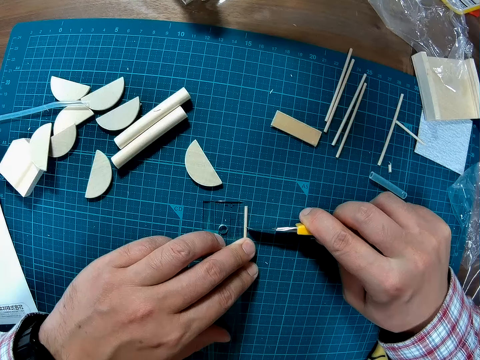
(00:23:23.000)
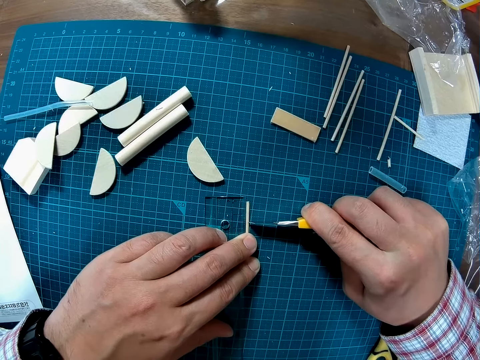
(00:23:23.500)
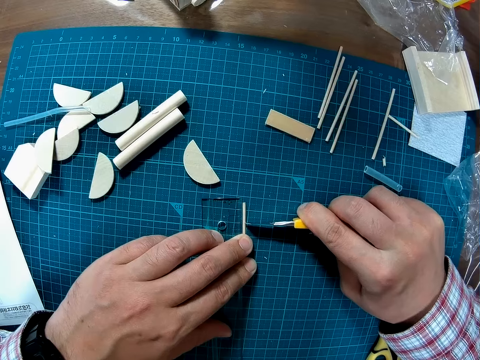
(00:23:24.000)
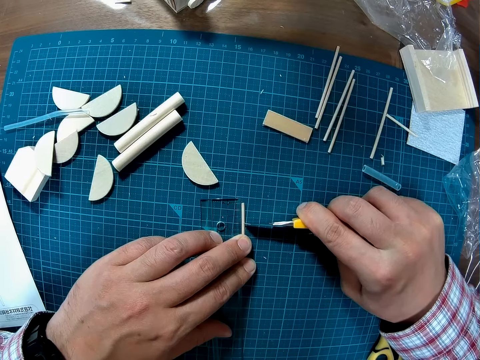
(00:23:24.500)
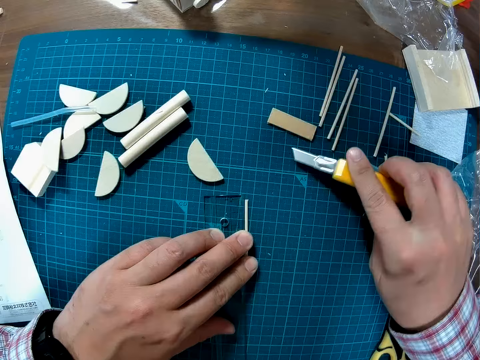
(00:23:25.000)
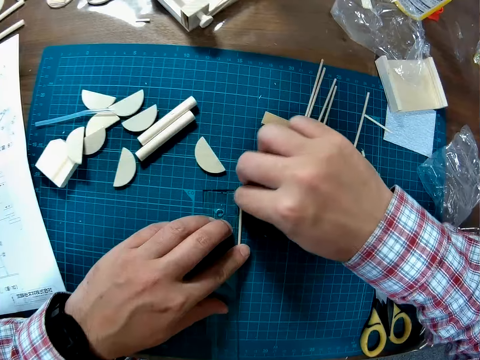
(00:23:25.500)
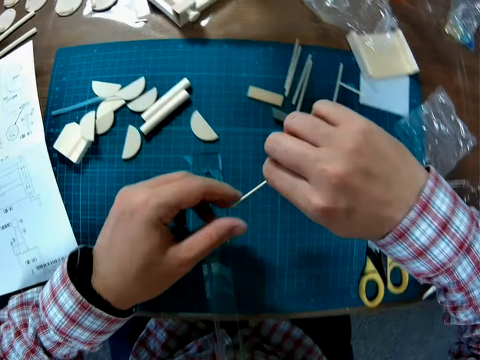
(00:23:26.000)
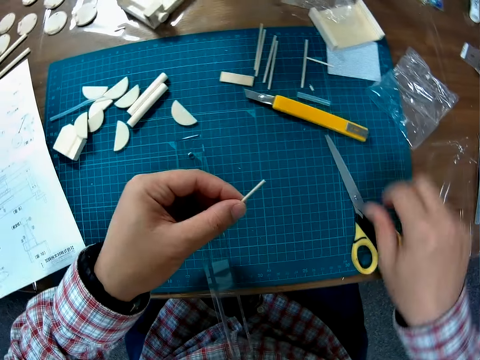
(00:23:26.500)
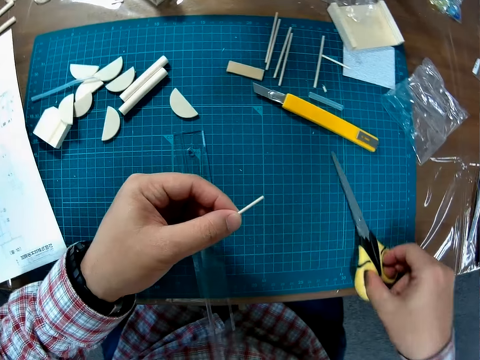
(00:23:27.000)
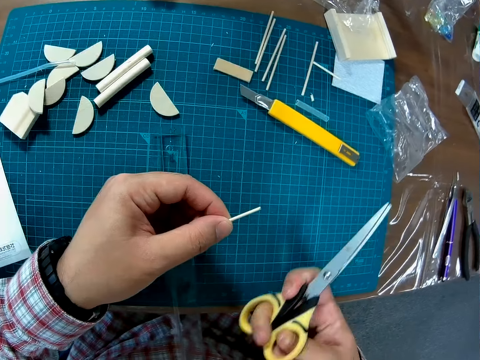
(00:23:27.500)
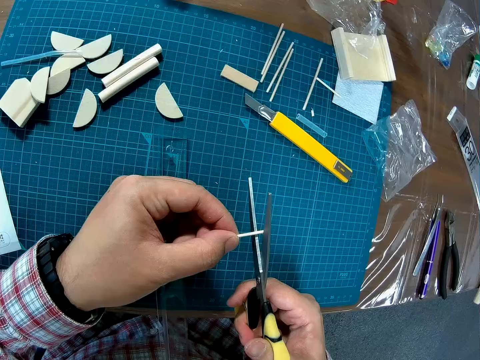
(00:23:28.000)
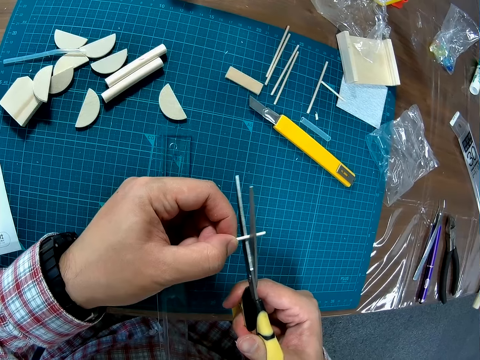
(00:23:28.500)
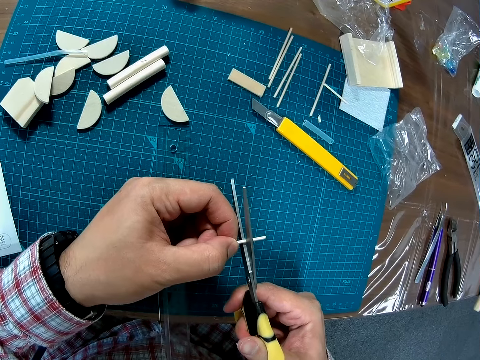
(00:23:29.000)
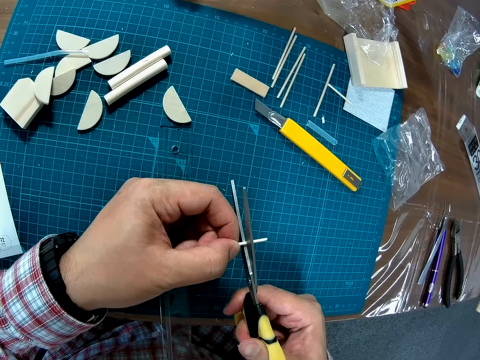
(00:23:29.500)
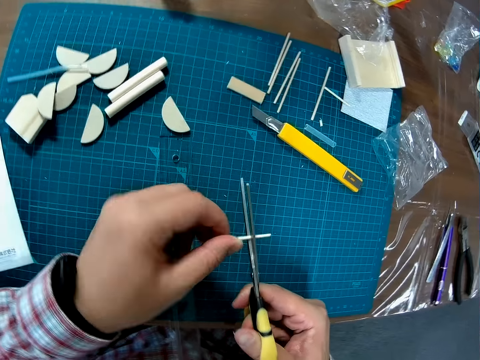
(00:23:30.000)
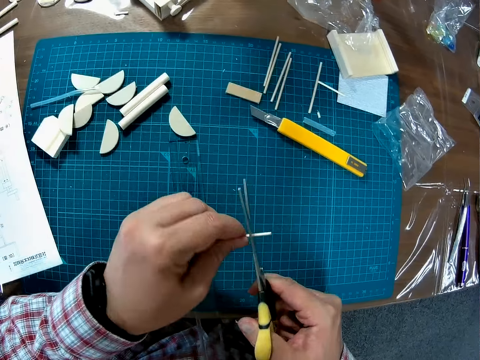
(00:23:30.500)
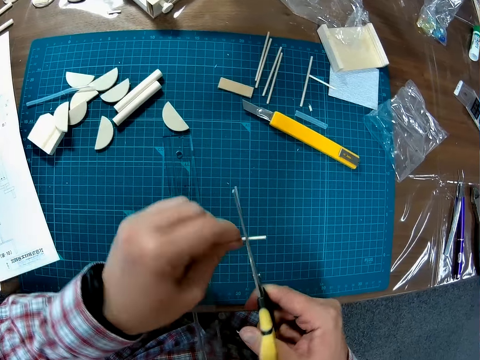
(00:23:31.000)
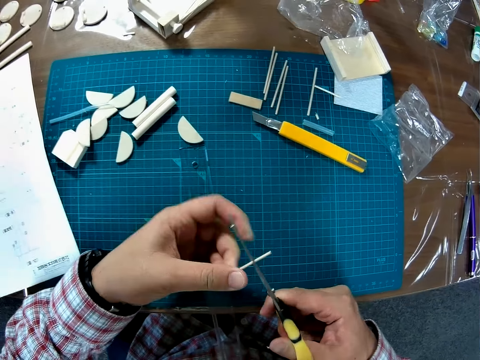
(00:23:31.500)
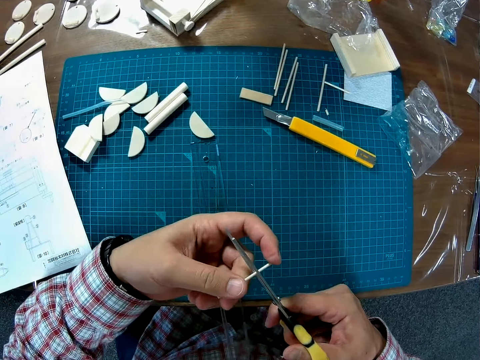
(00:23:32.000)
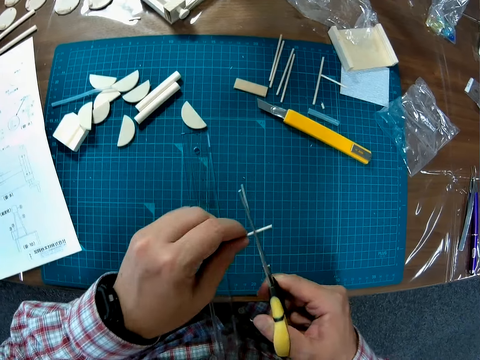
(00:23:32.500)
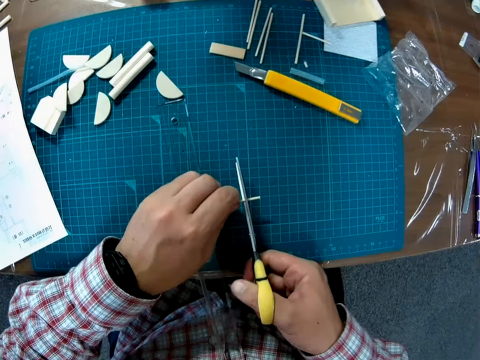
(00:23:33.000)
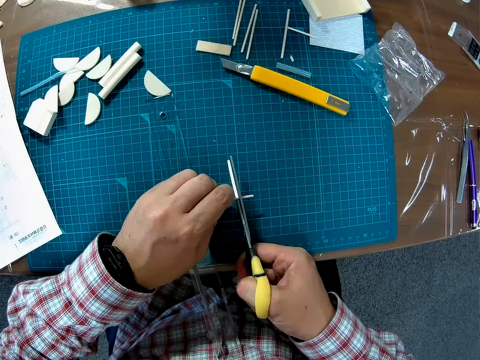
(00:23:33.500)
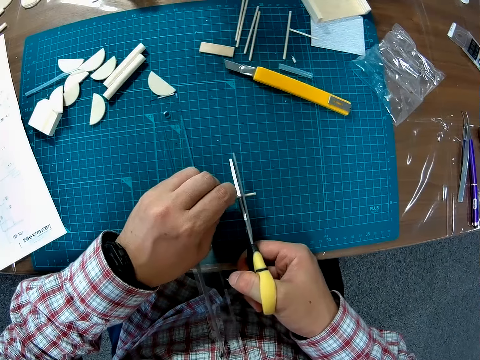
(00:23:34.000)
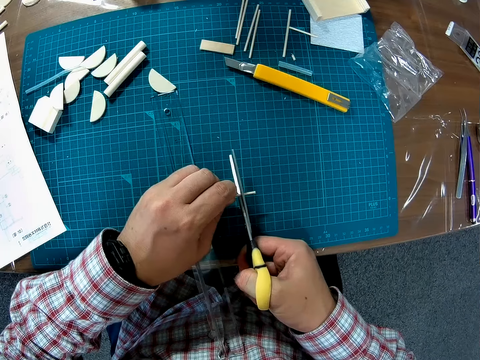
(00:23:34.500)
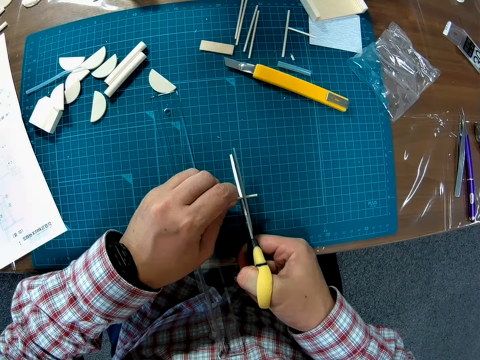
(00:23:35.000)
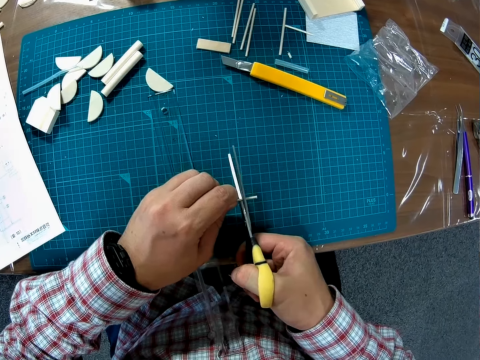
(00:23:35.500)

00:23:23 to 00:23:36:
The camera wearer cuts the craft metal stick. They drop the blade on the table. They pick up the metal from the table. They take up the scissors from the table. They cut the metal with the scissors.

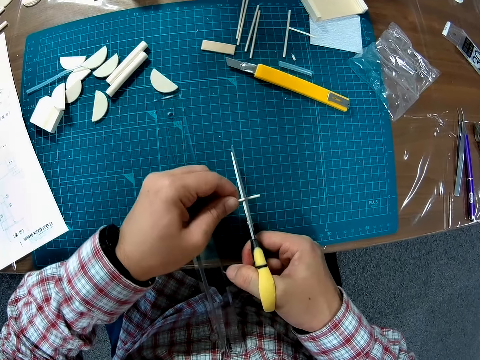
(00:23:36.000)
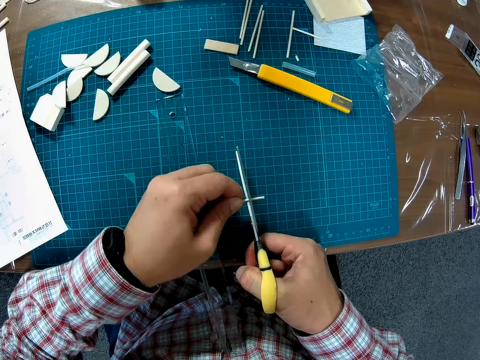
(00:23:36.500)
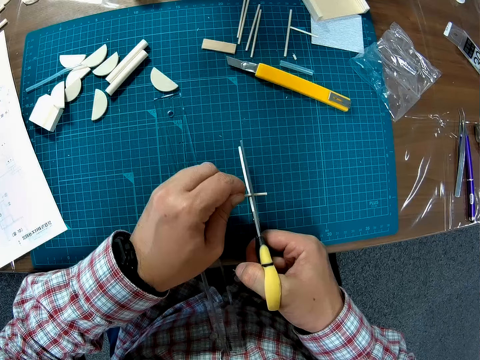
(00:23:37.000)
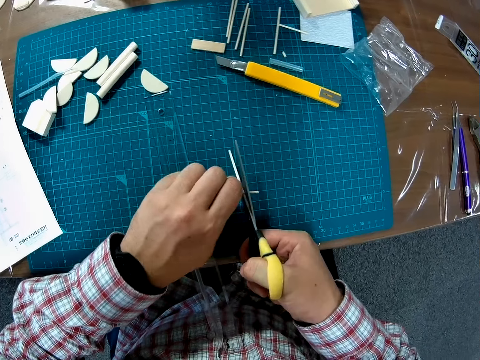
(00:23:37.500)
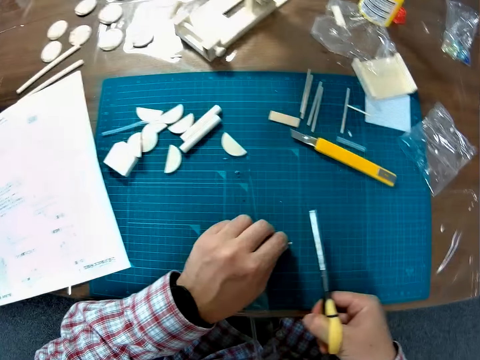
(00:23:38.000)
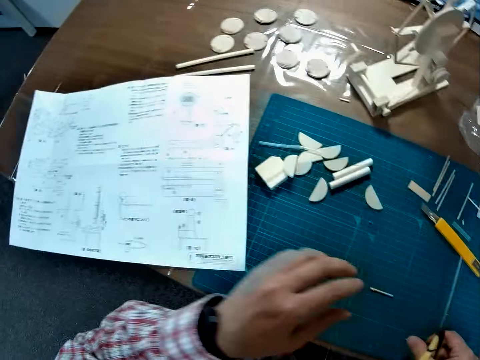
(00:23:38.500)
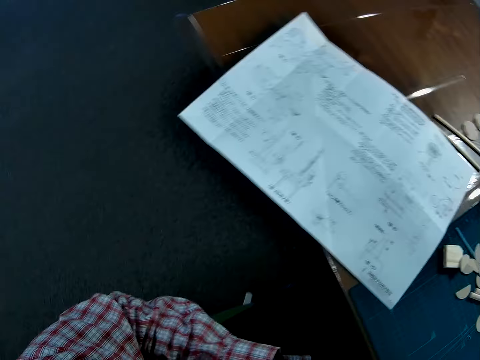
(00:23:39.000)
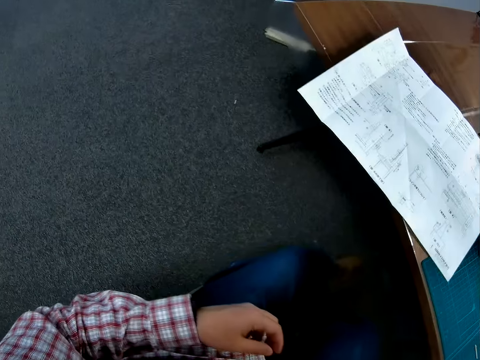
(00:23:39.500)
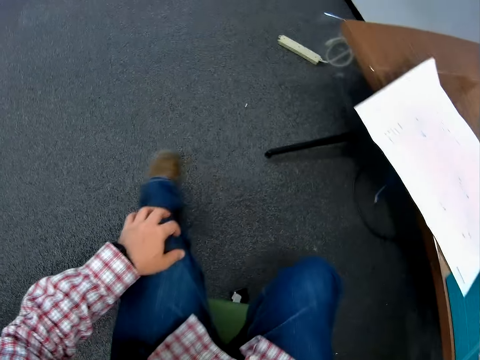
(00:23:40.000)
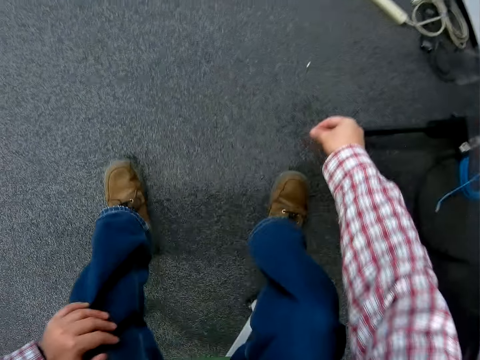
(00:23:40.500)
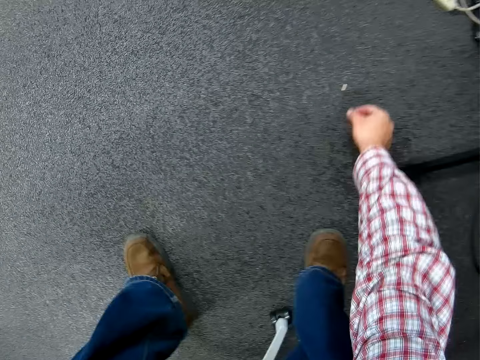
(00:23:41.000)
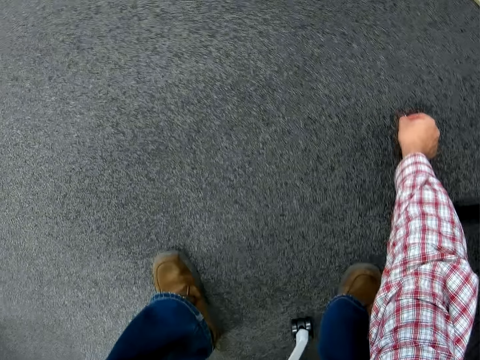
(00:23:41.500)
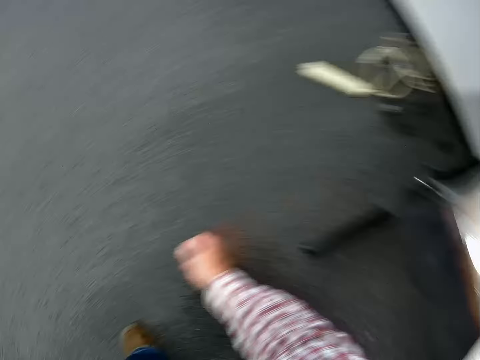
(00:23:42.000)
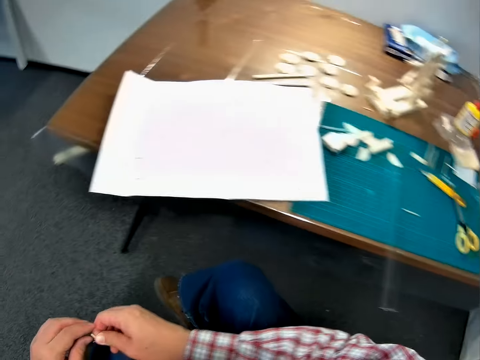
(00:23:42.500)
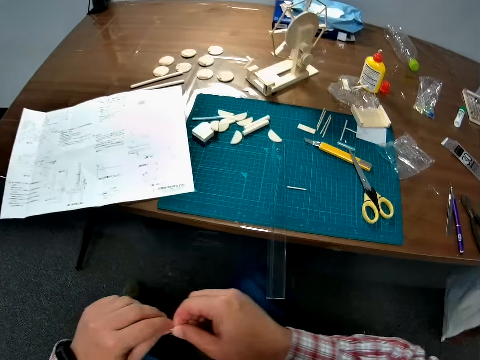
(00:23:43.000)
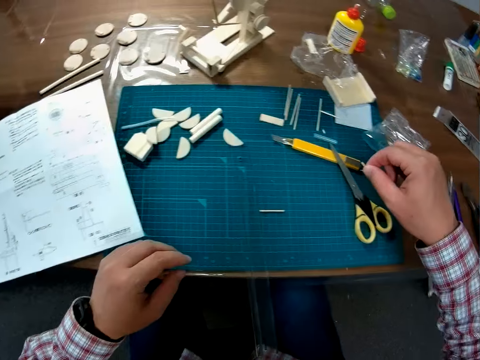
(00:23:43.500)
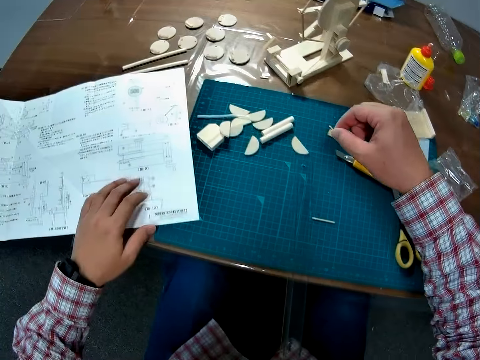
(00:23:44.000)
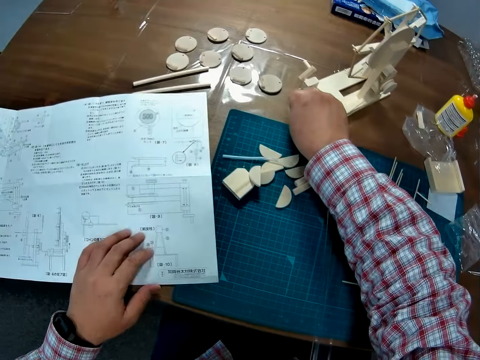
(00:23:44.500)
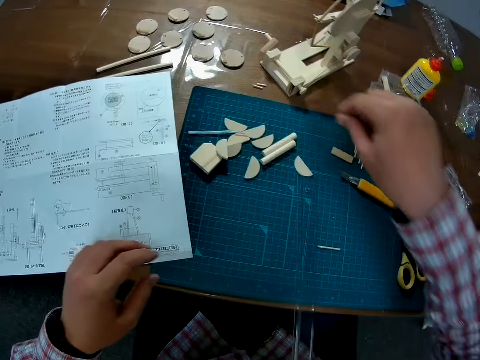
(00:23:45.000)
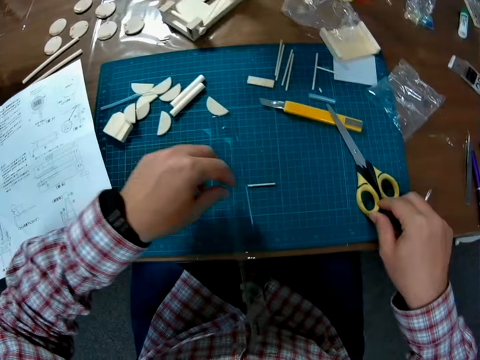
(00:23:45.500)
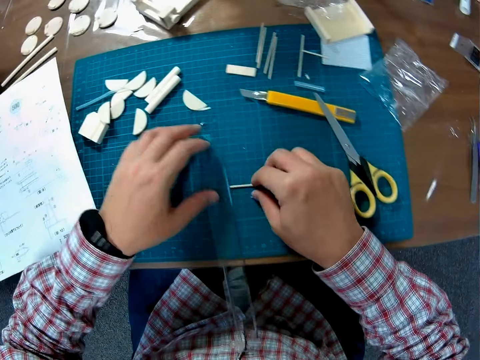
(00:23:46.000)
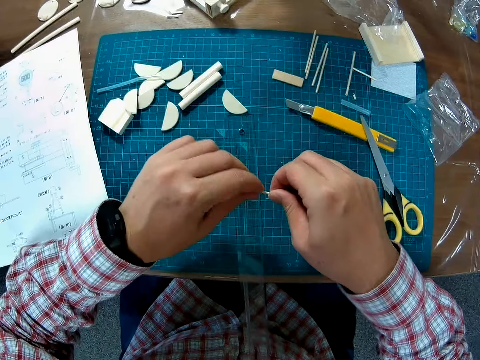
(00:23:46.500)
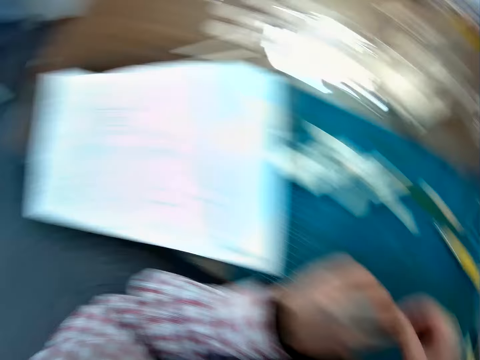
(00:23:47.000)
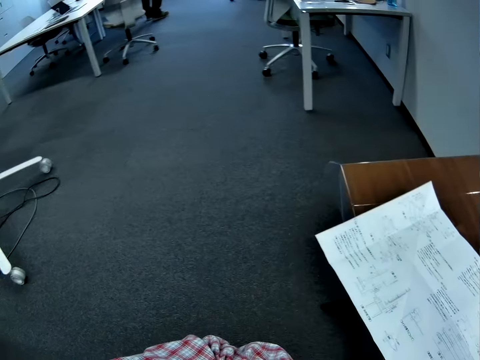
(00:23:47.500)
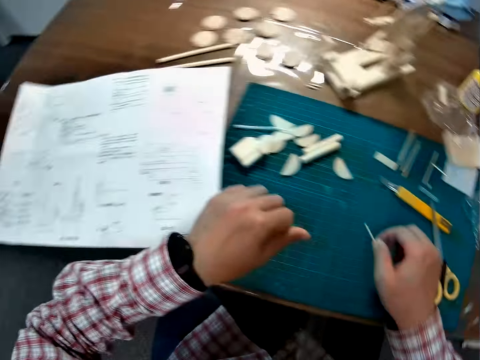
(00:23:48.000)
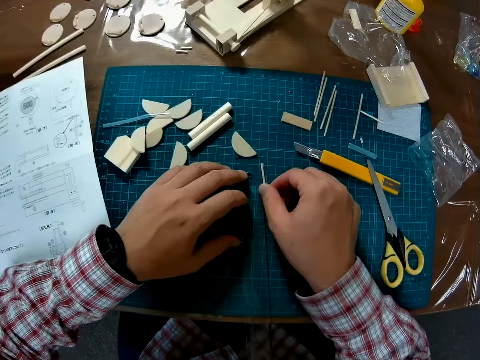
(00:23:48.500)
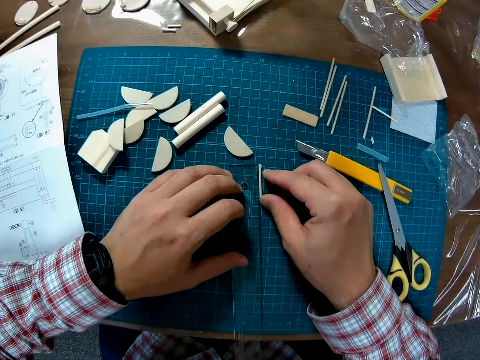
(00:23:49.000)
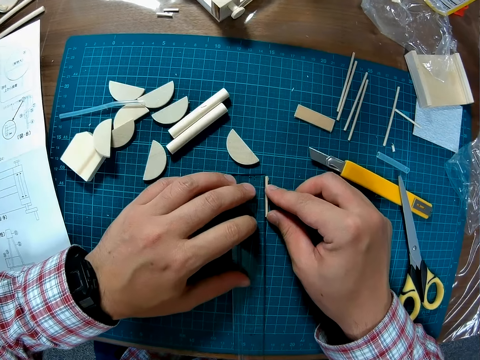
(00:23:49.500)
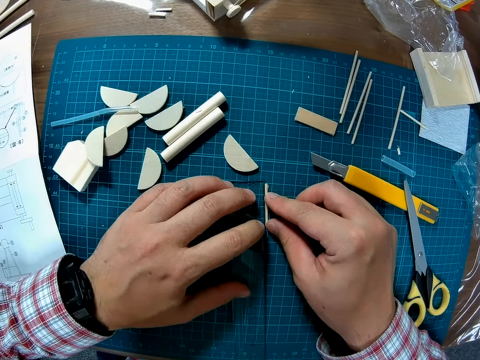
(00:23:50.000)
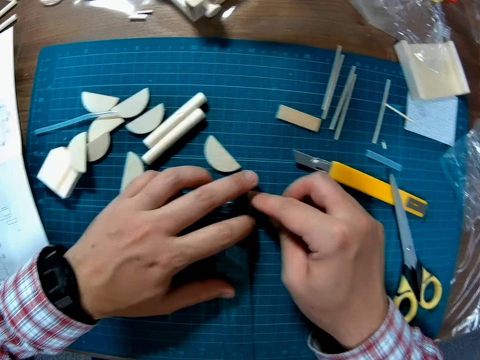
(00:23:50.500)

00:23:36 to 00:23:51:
The camera wearer puts the craft metal stick on the table. They move. They pick a part of the cut metal from the ground. They place it on the table. They adjust the other part of the cut metal. They place the adjusted metal against the ruler on the table. They measure the craft metal stick.
